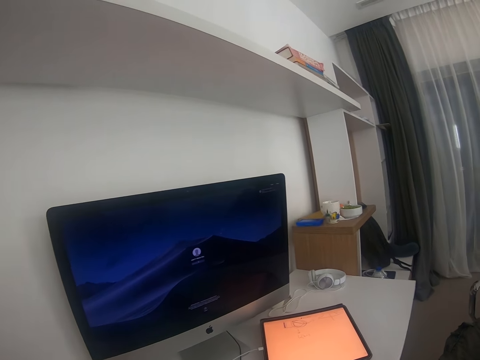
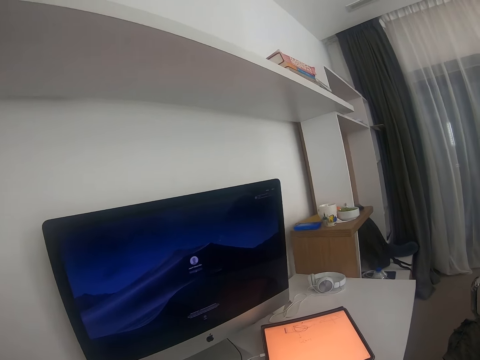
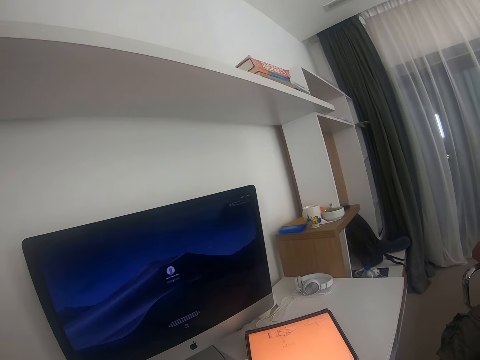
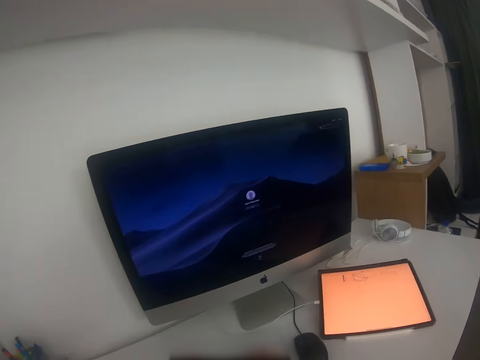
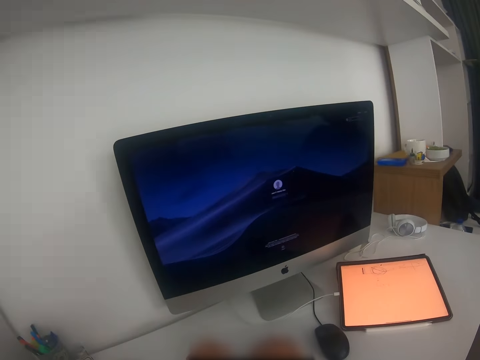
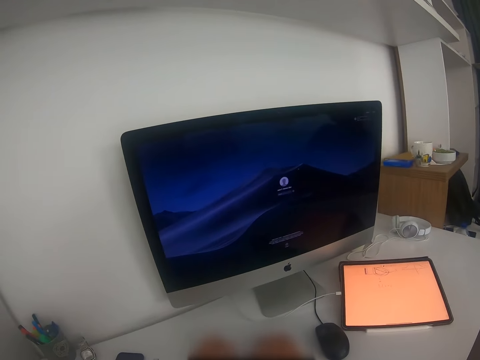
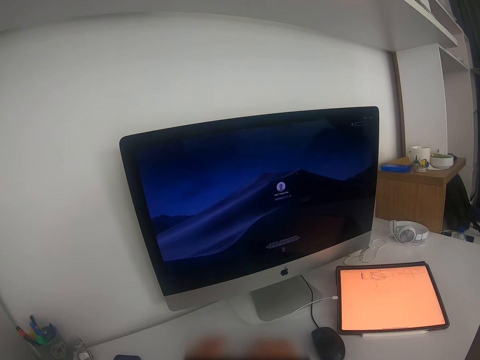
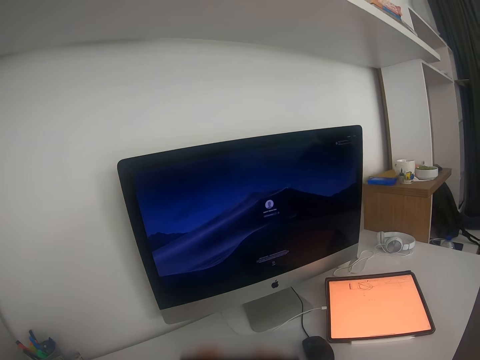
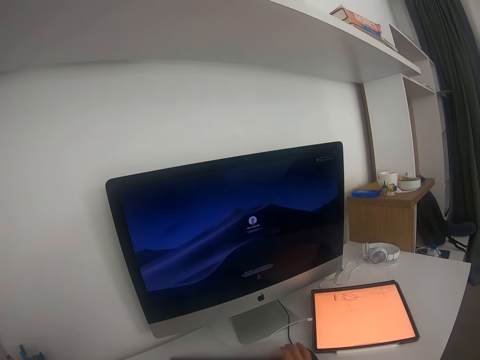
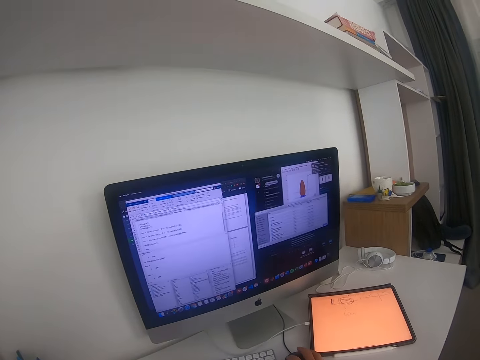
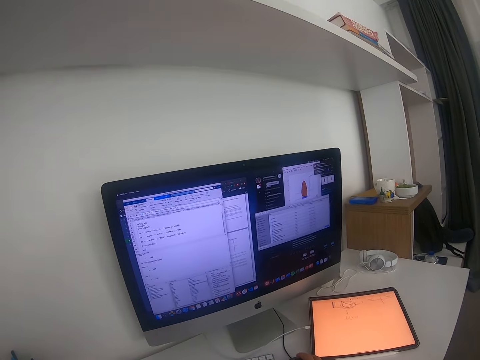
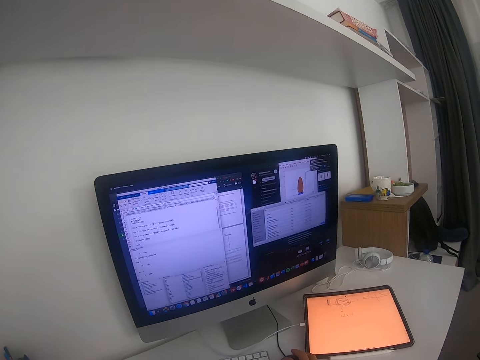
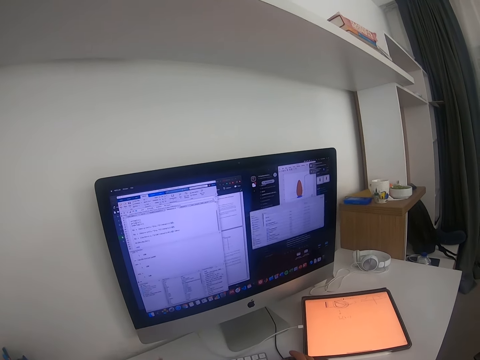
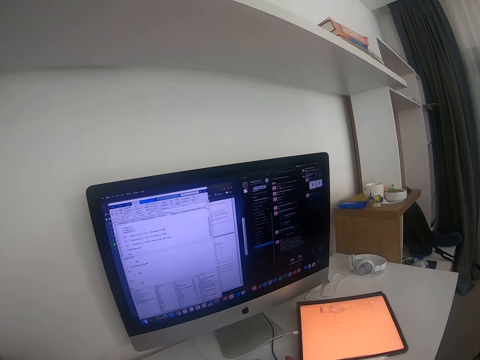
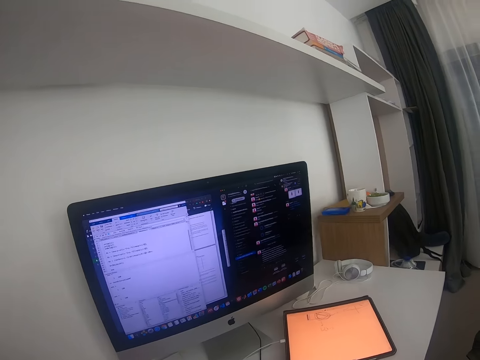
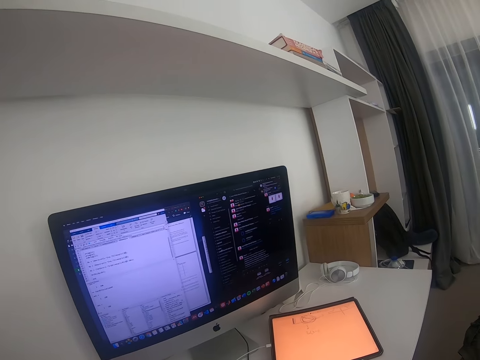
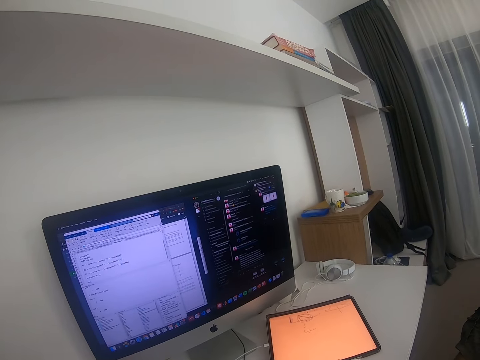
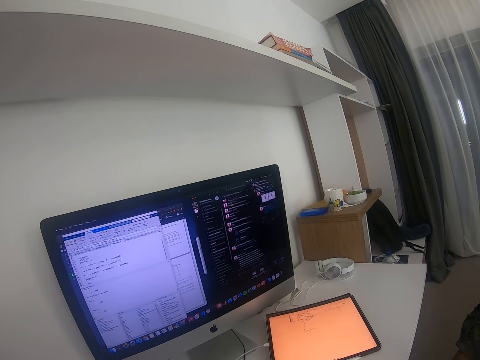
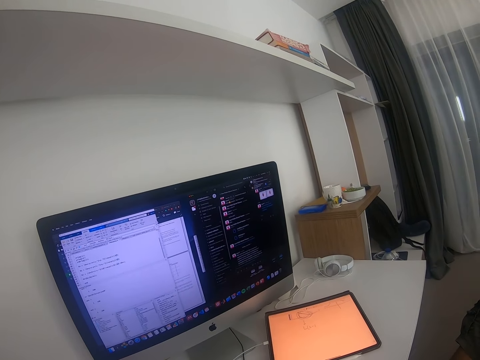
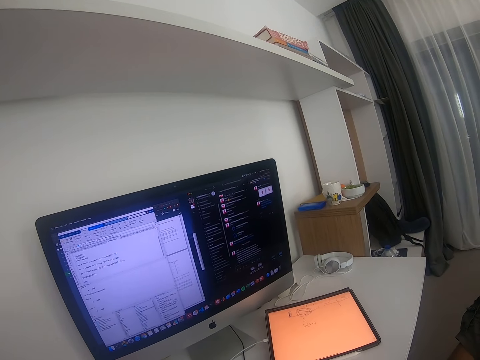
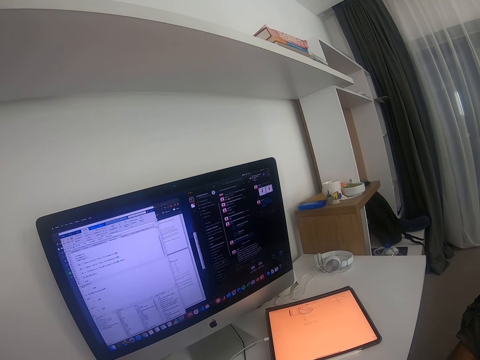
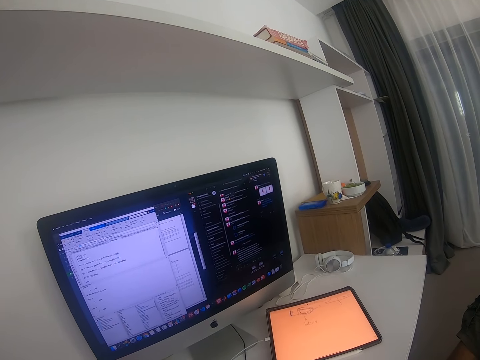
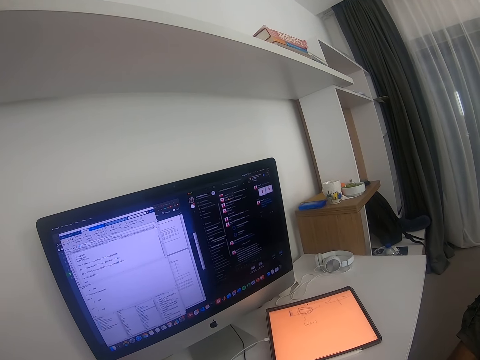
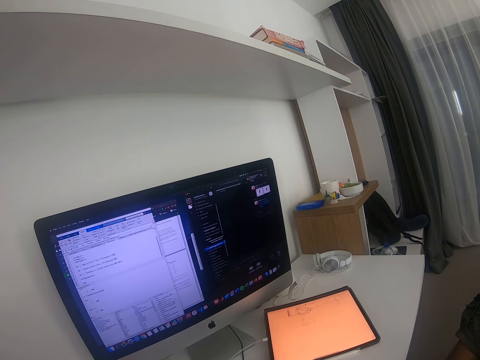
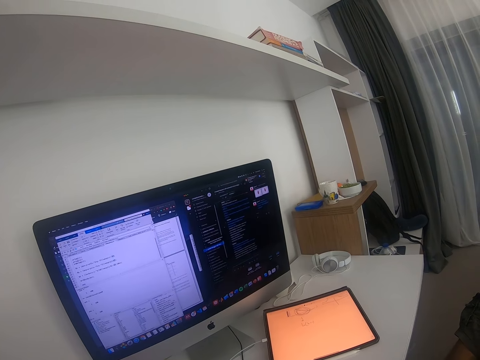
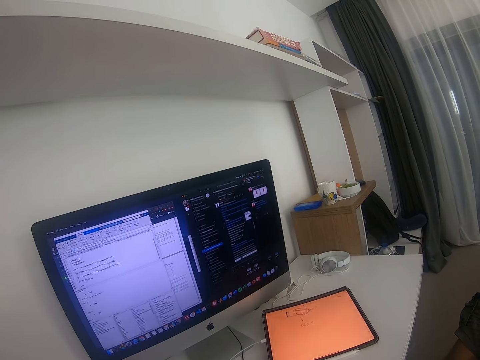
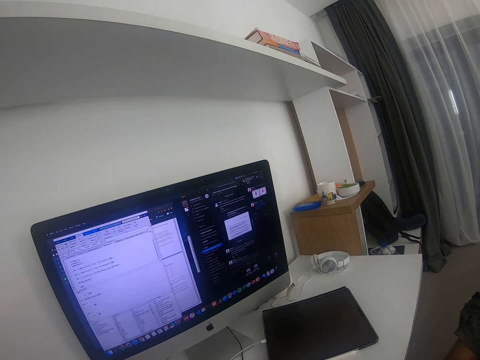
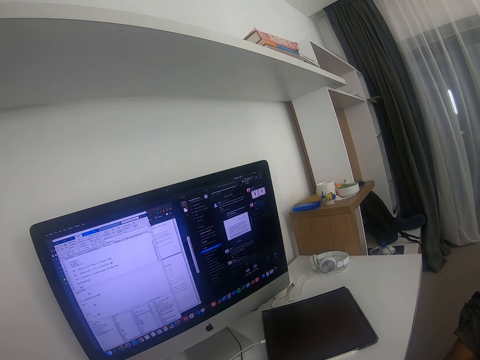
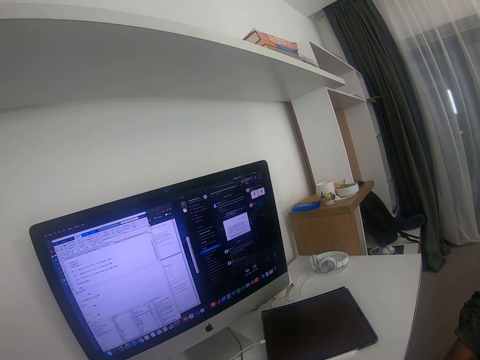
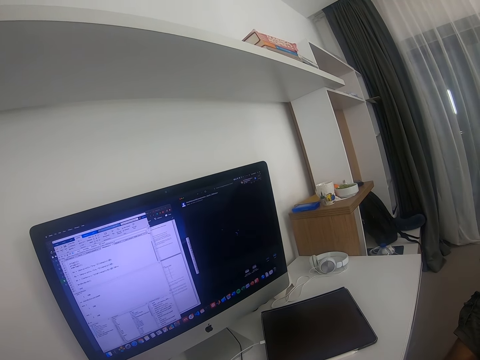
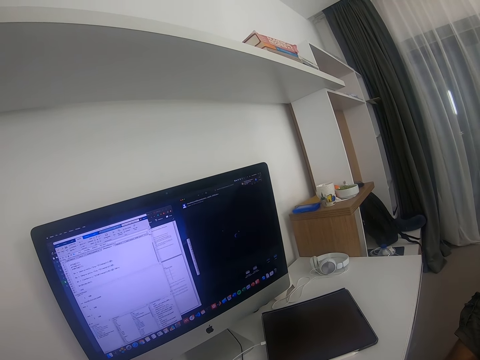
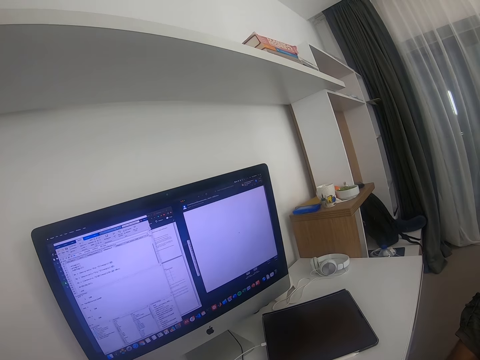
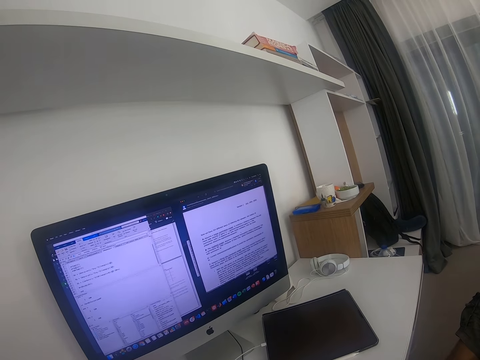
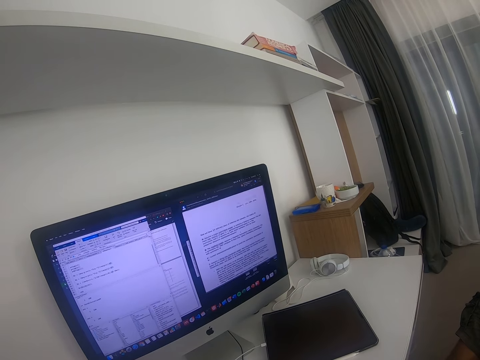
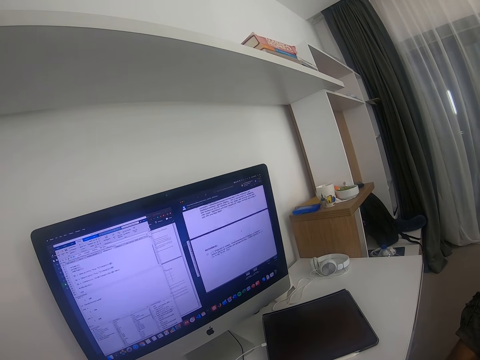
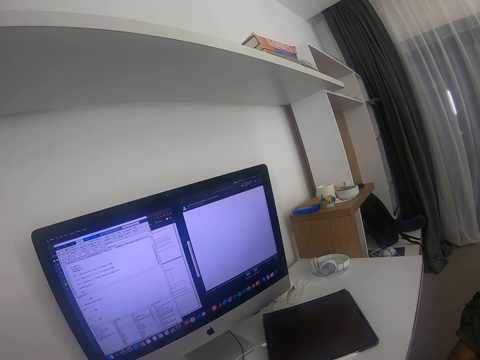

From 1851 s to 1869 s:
The camera wearer types on the keyboard with both his hands. He holds the mouse with his right hand. He unlocks the computer. He talks around. He looks at the screen. He scrolls the screen with the mouse in his right hand. He works on the computer.

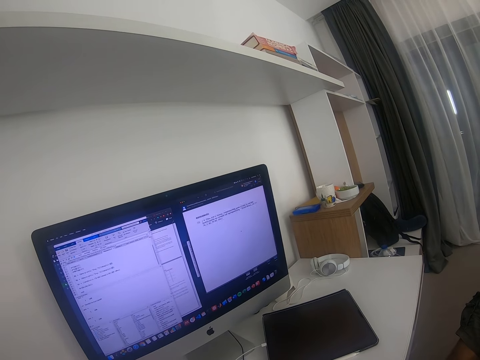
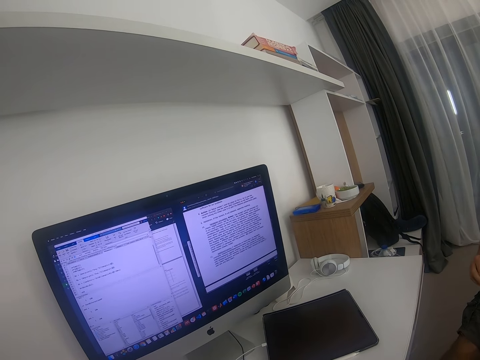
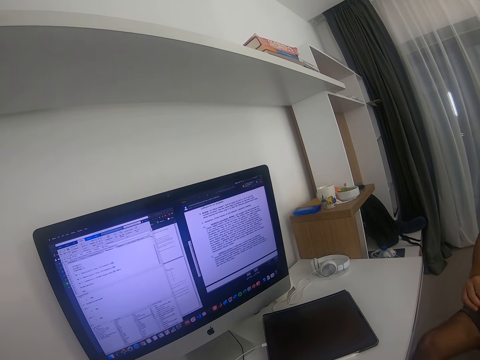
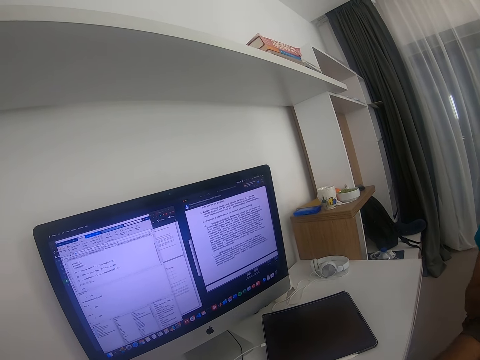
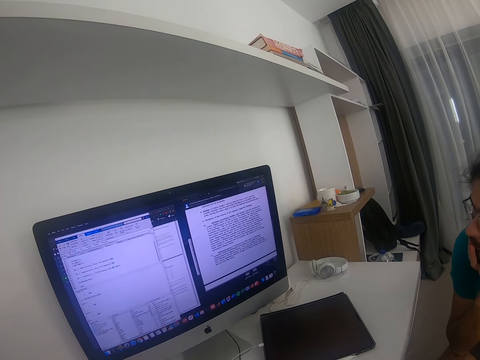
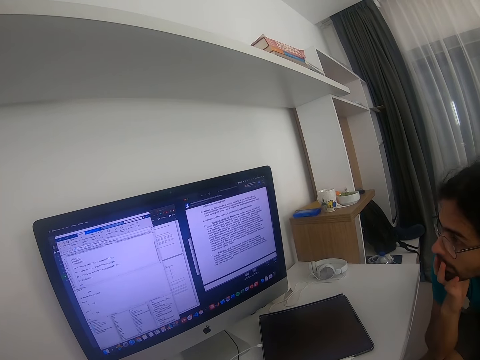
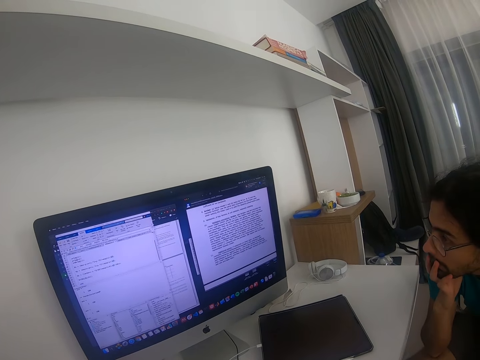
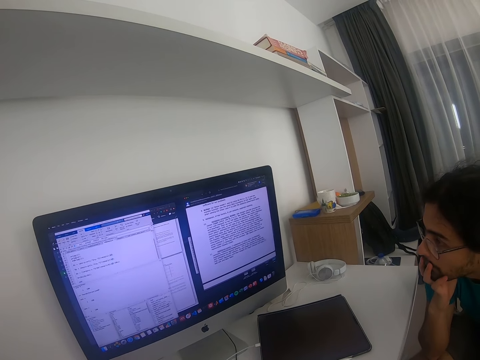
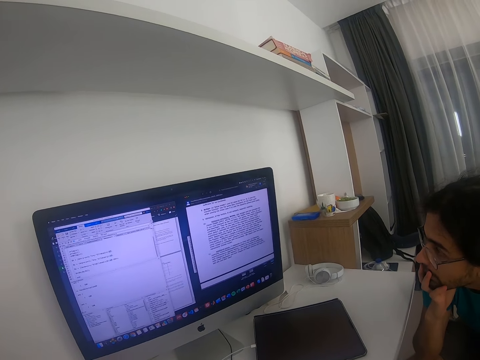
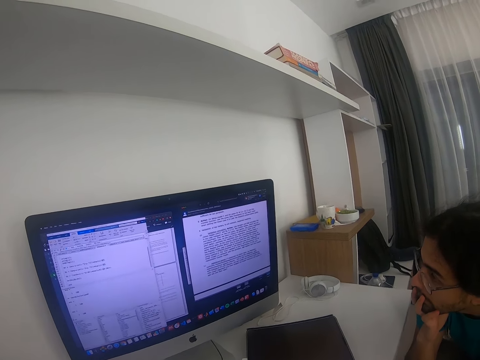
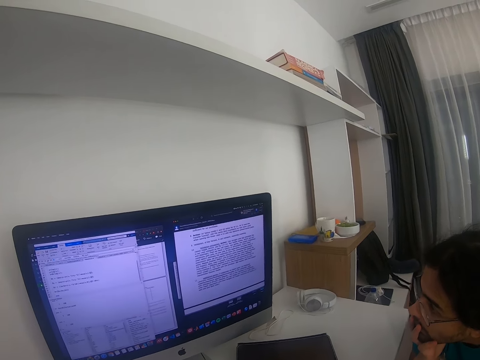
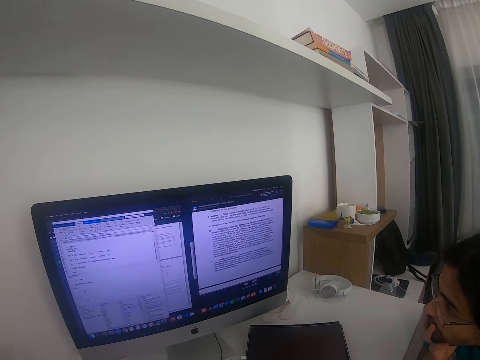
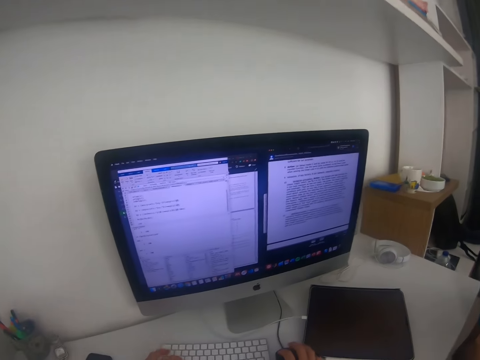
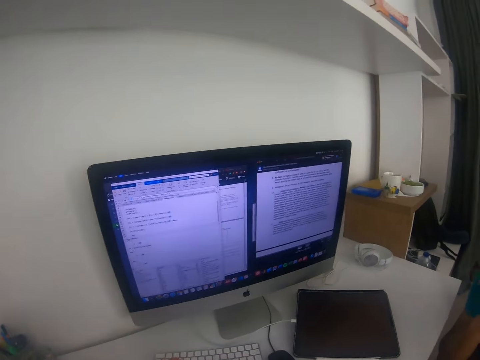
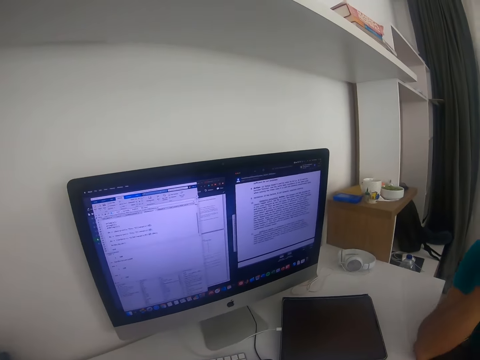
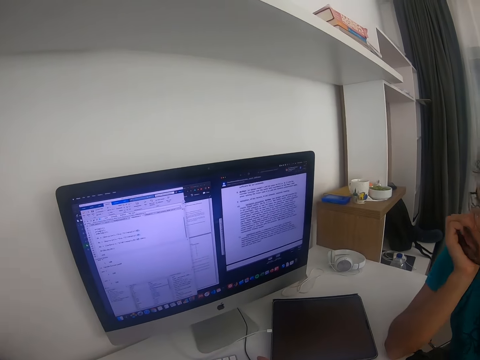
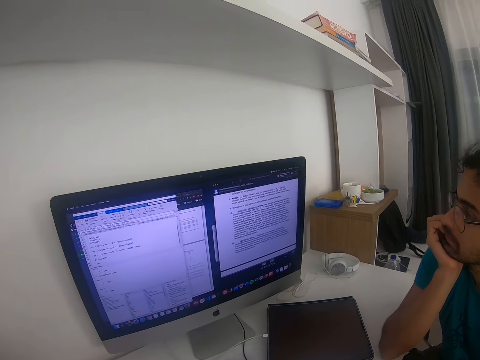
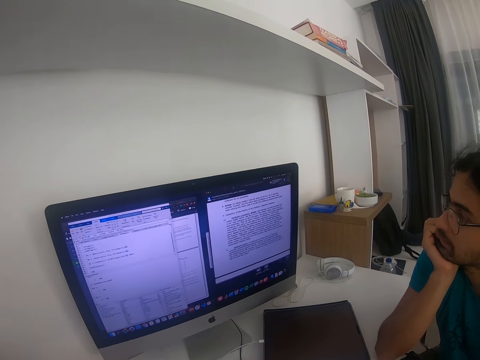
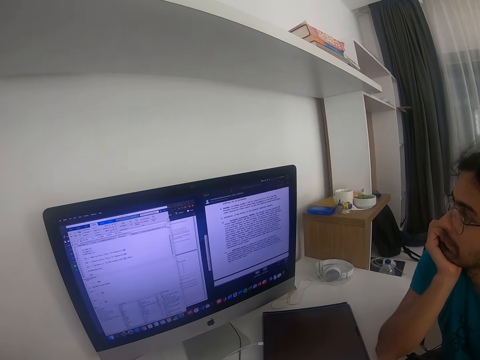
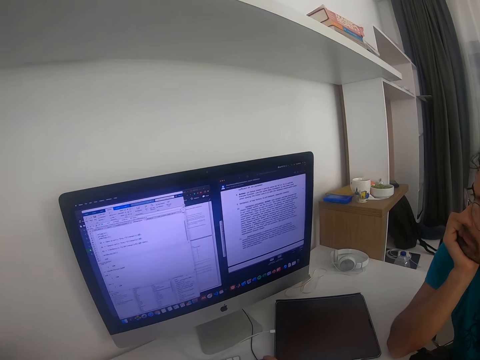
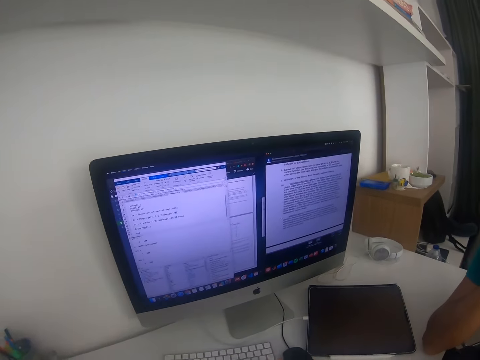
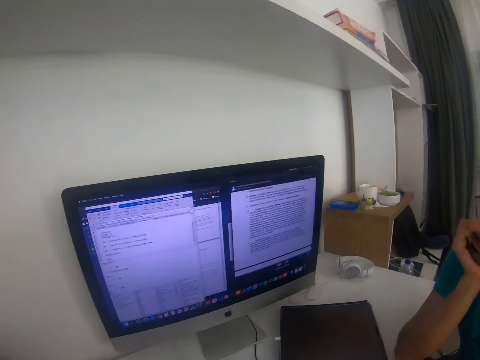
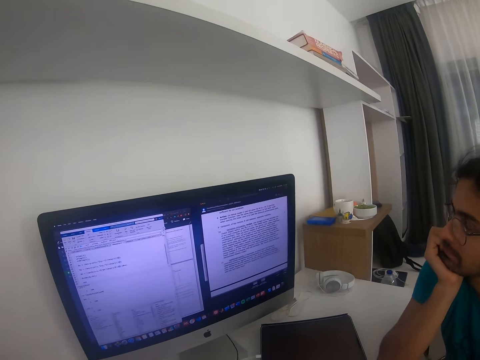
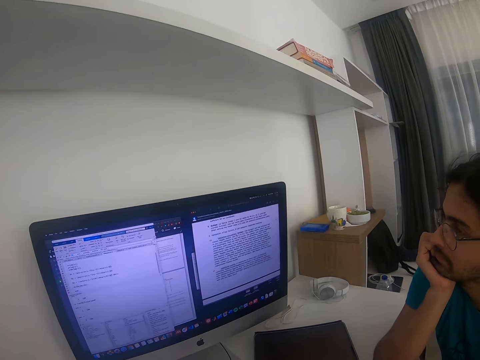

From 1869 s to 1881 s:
The camera wearer scrolls through the computer. A man leans forward on the table. The camera wearer types on the keyboard with both his hands.
